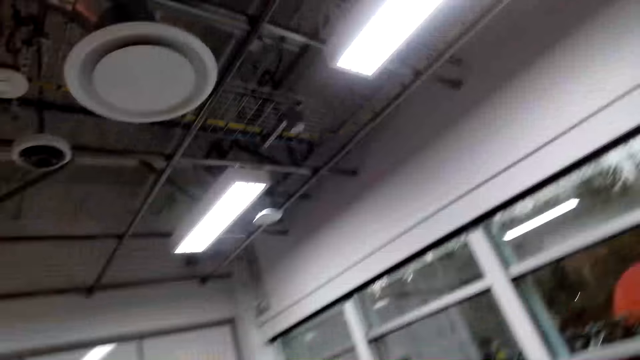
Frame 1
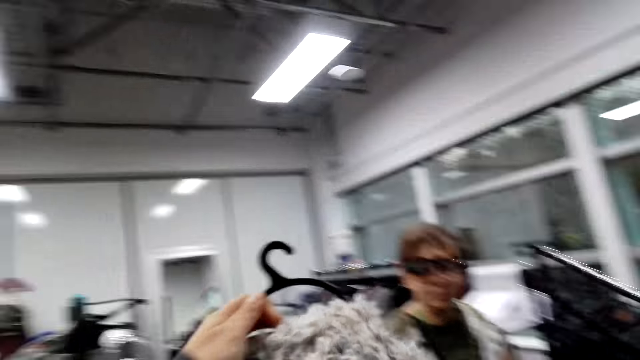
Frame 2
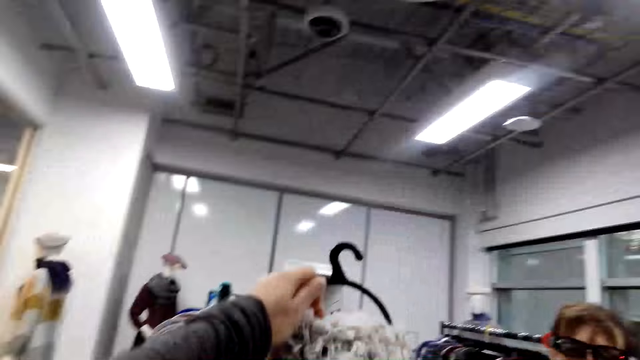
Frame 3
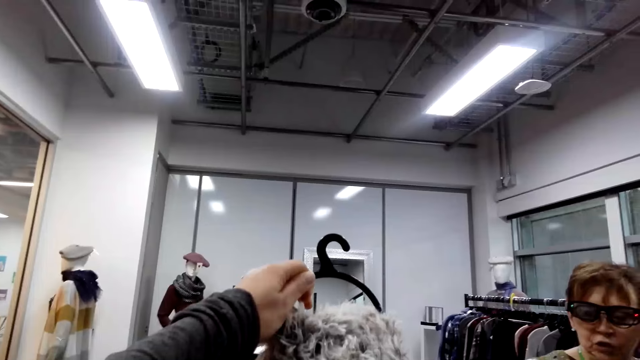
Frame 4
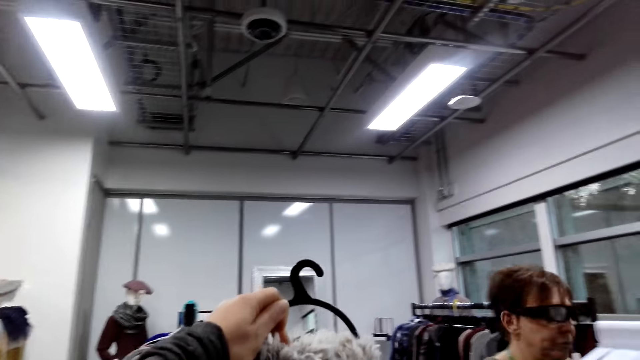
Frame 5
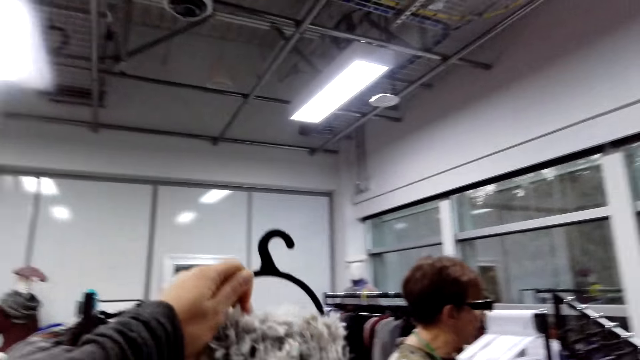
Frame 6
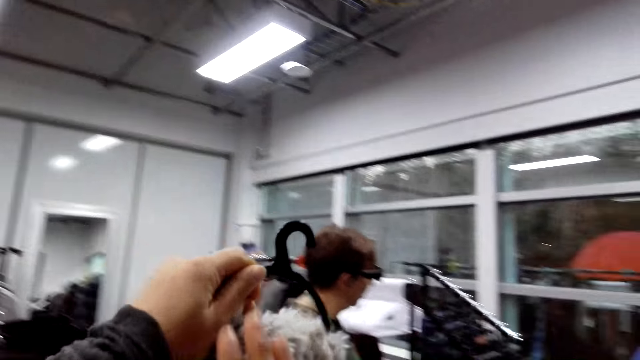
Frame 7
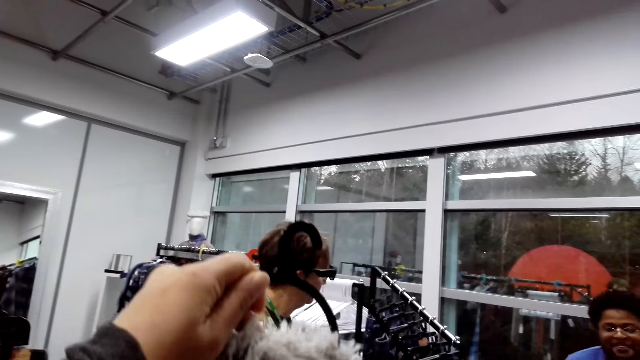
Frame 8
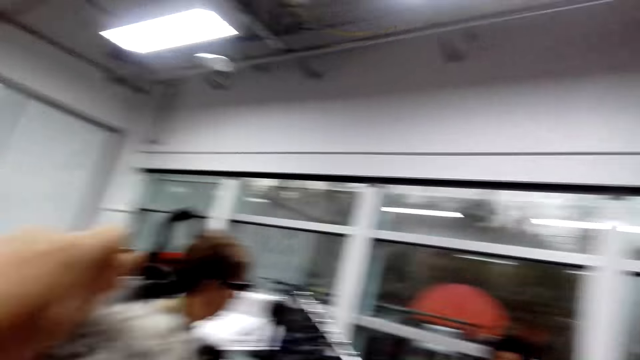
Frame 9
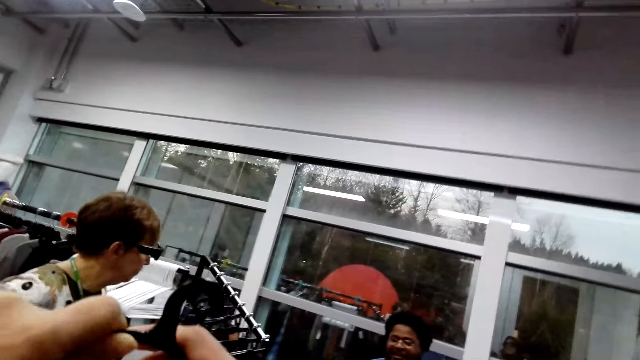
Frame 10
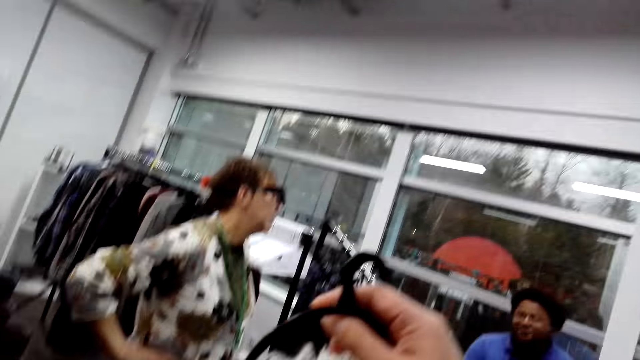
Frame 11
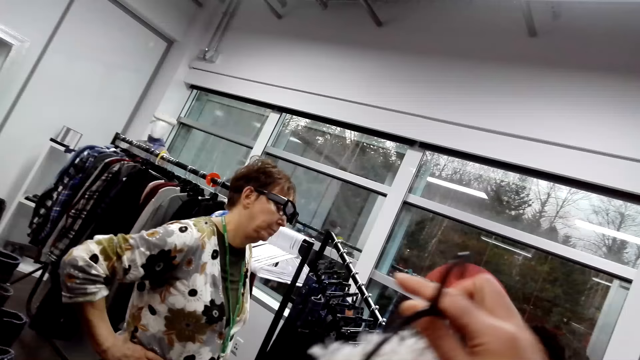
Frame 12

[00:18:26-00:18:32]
The camera wearer talks to a woman in the store.

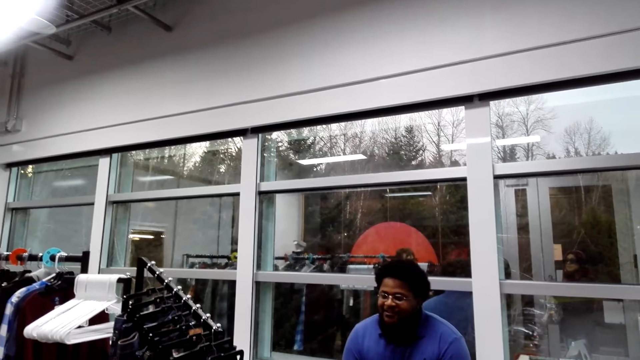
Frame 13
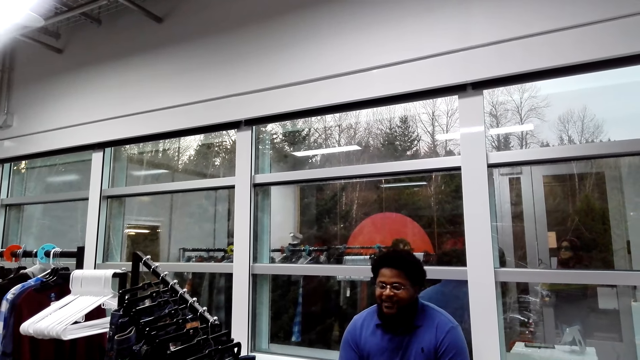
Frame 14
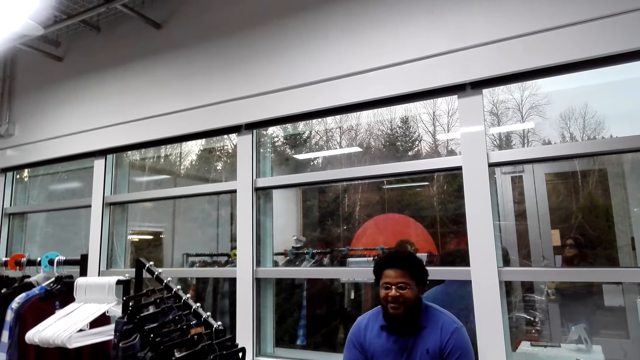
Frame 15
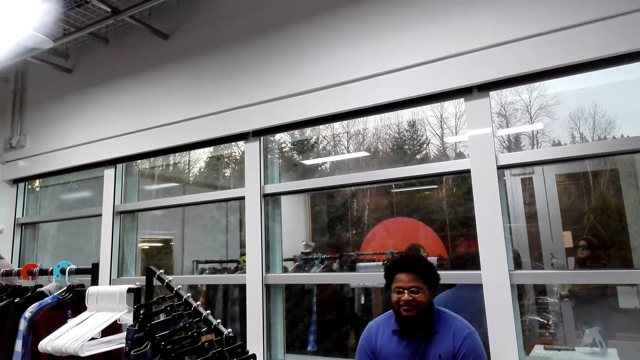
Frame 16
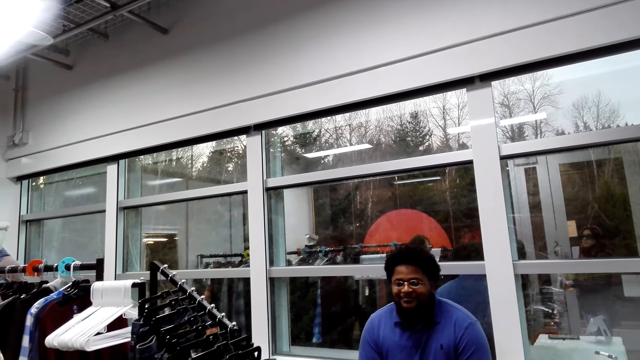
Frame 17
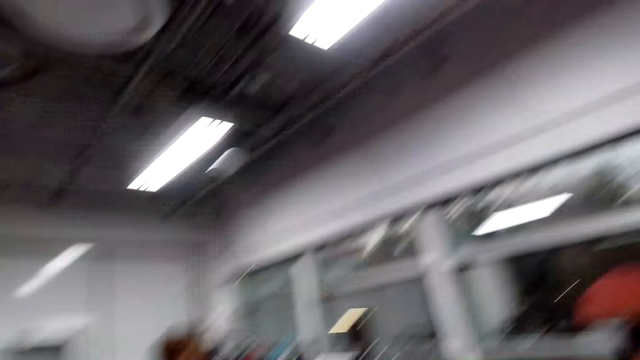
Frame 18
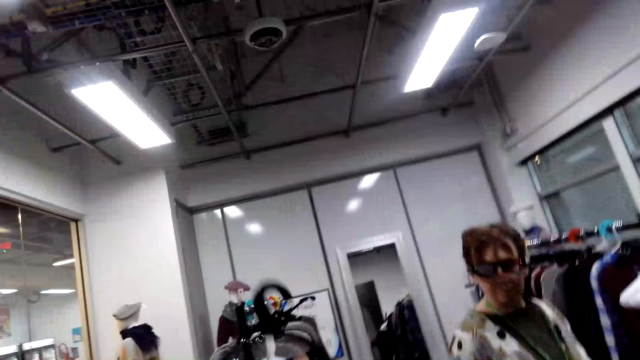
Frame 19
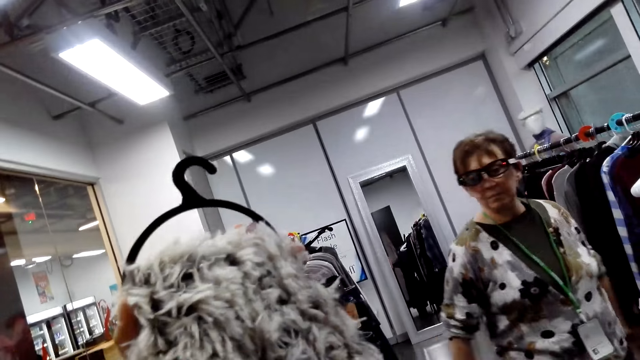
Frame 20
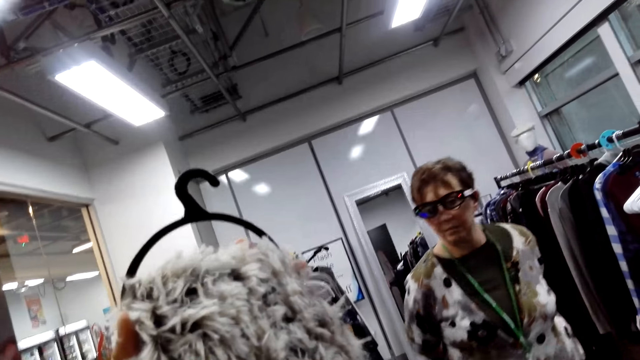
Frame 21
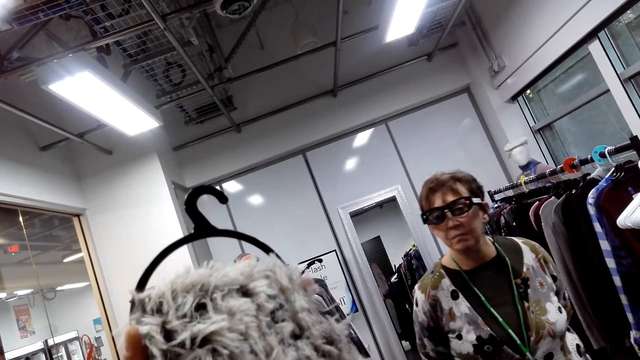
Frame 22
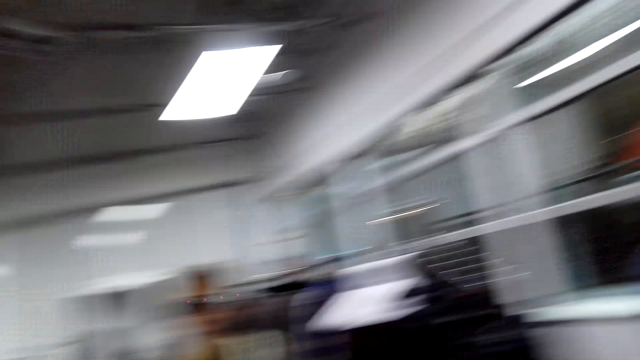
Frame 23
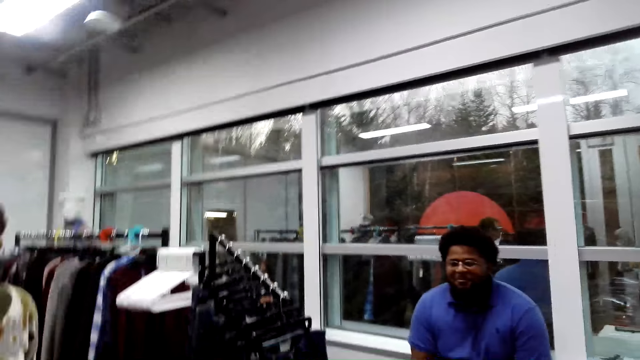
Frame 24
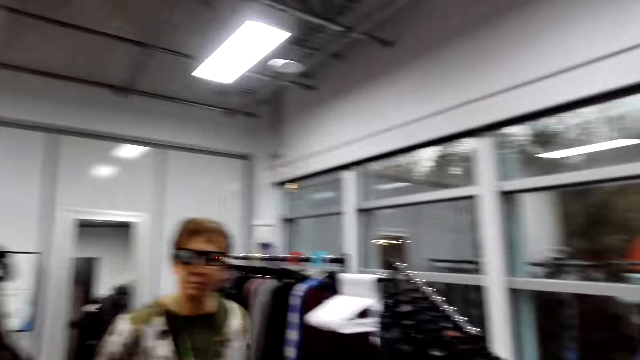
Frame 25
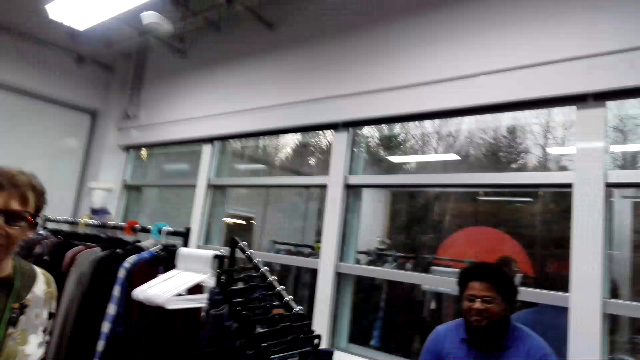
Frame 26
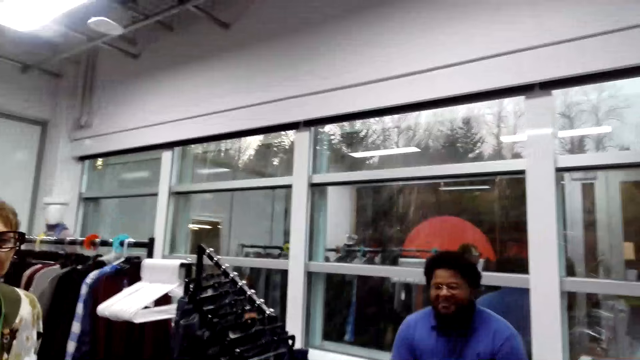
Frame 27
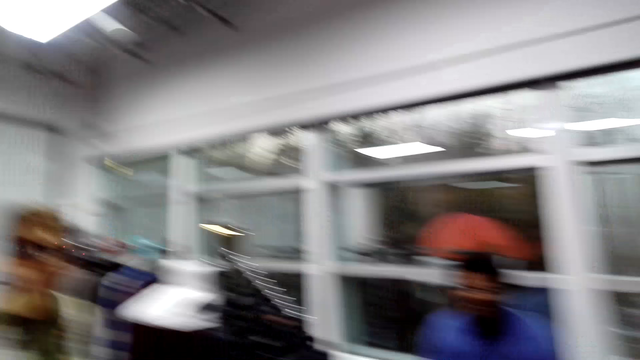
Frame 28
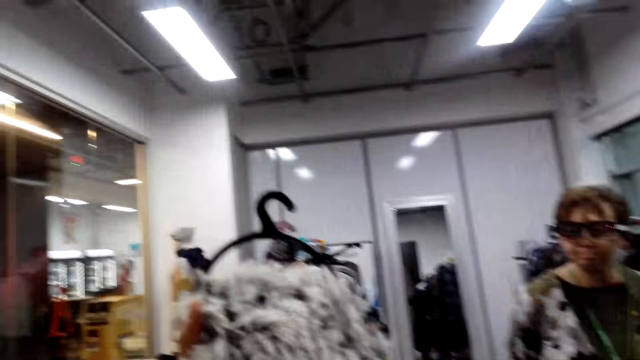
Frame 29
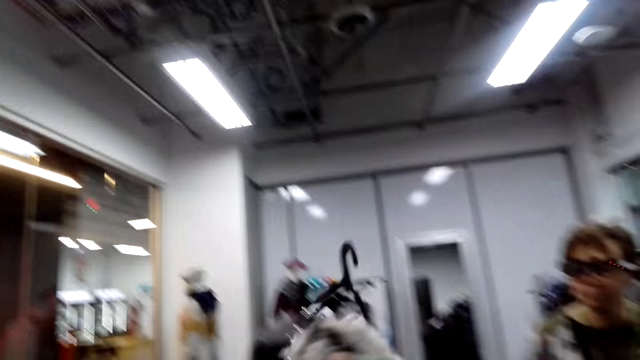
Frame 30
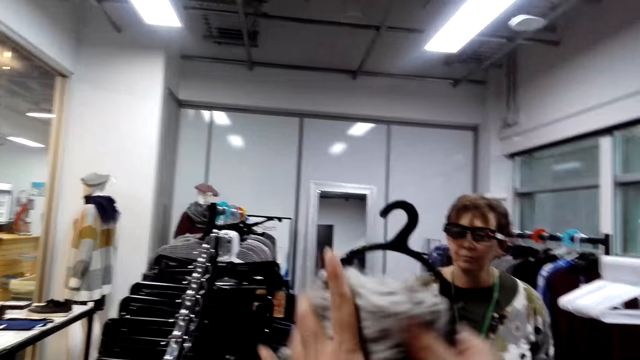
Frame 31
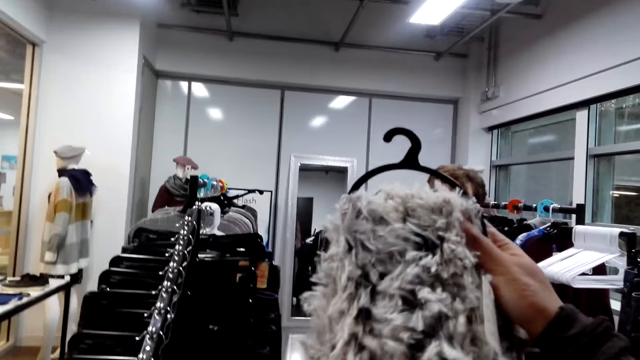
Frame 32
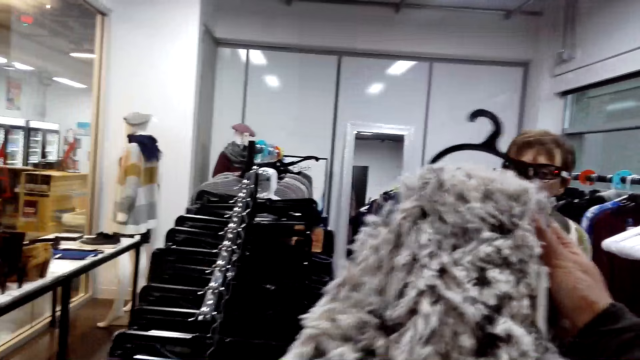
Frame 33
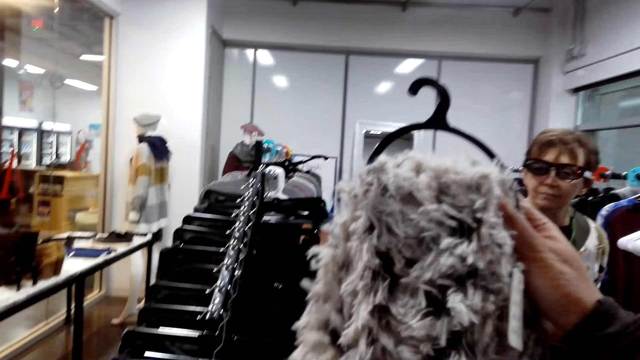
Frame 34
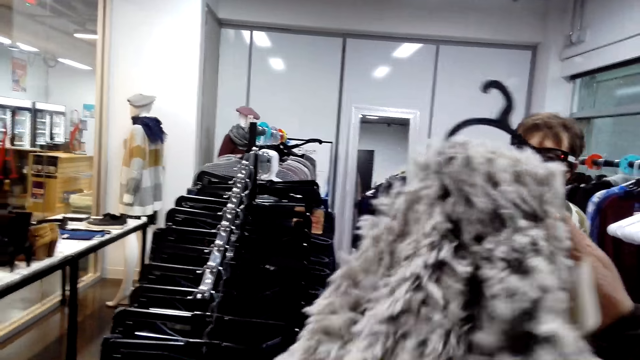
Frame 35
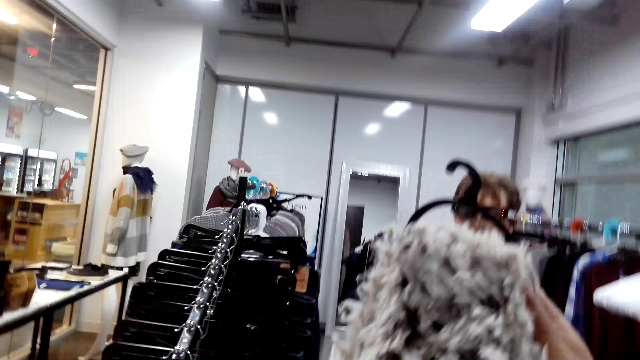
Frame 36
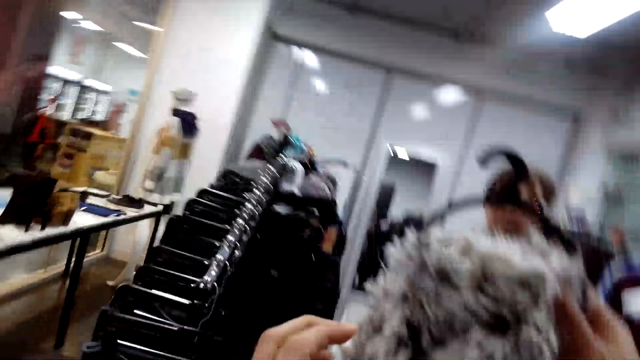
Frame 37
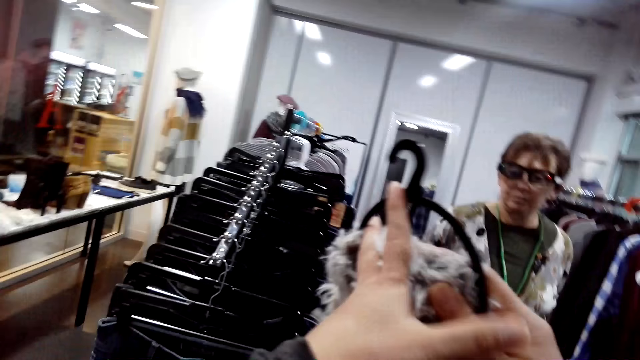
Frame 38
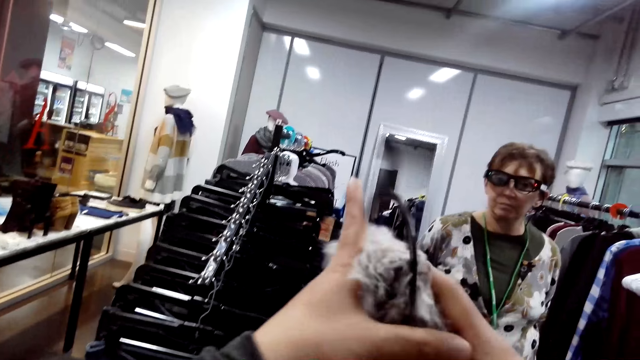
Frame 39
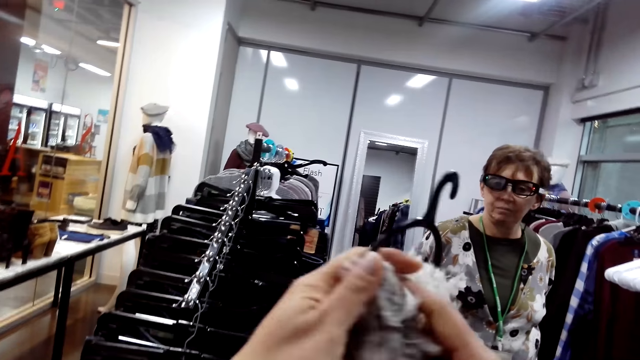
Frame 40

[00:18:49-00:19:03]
The camera wearer talks to a store clerk in the store. They turn the cloth.
